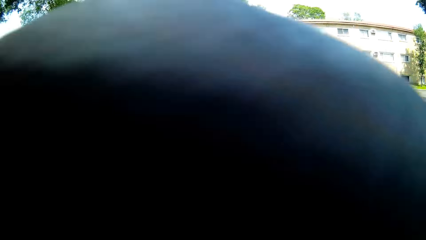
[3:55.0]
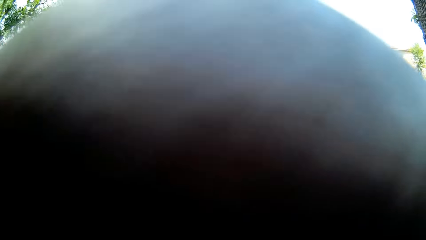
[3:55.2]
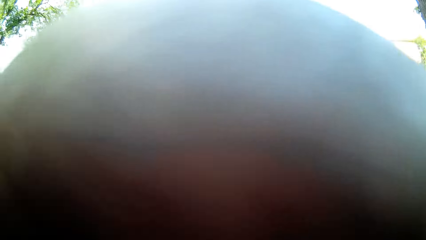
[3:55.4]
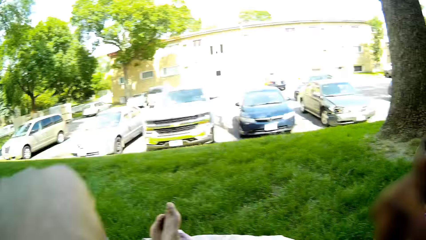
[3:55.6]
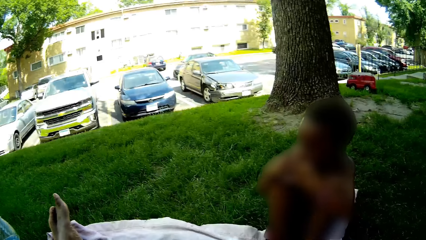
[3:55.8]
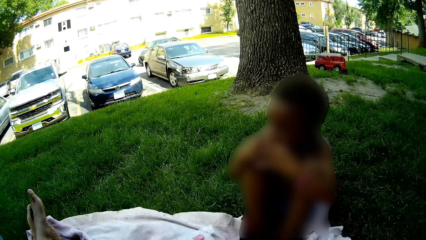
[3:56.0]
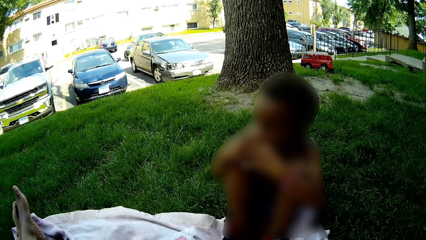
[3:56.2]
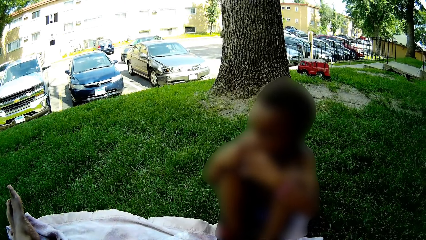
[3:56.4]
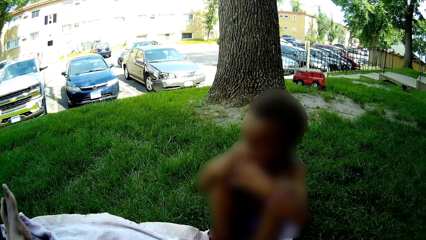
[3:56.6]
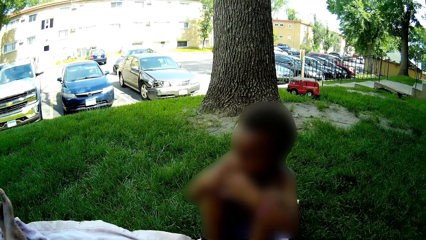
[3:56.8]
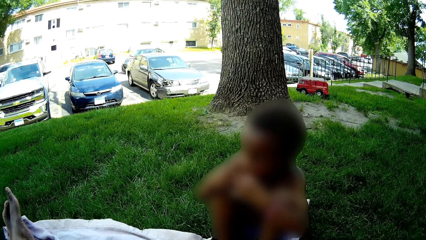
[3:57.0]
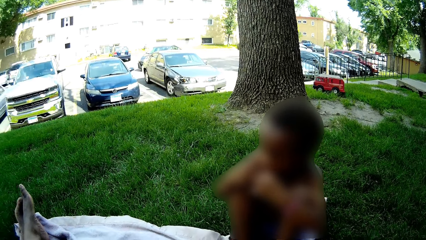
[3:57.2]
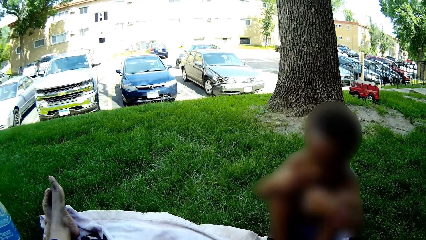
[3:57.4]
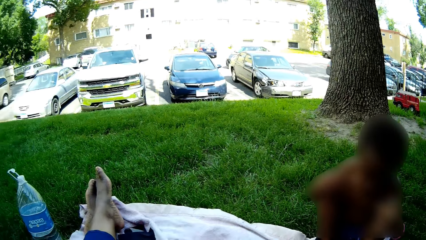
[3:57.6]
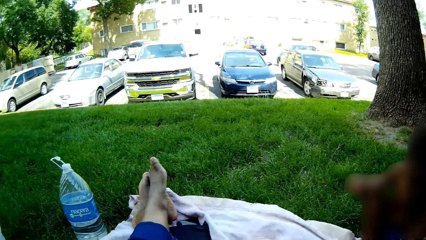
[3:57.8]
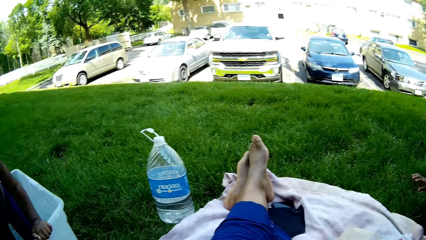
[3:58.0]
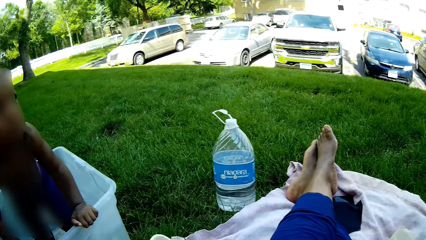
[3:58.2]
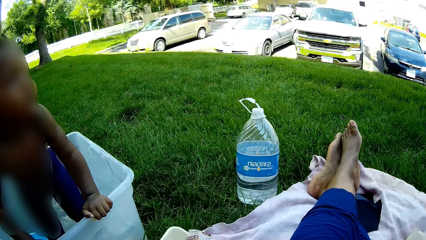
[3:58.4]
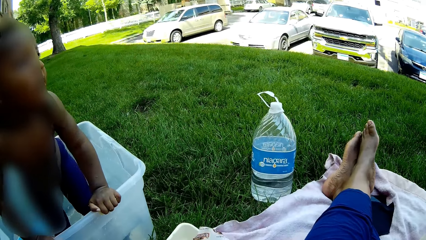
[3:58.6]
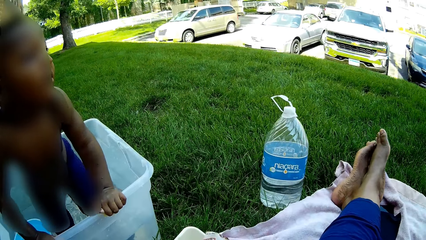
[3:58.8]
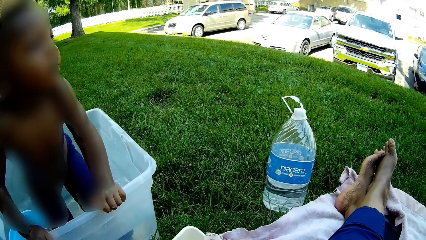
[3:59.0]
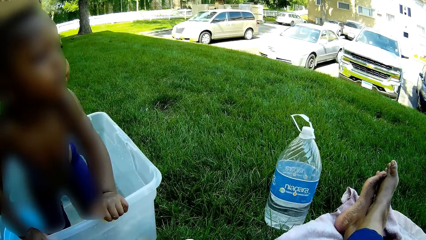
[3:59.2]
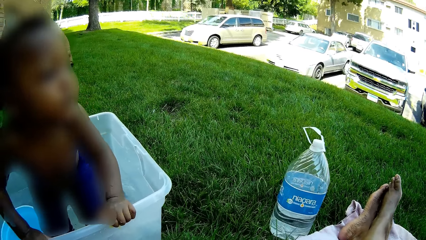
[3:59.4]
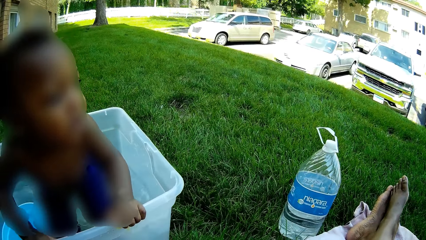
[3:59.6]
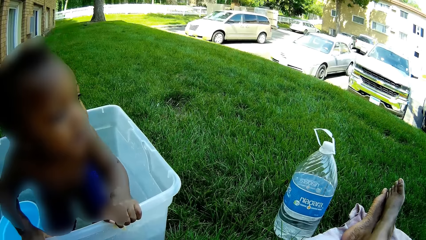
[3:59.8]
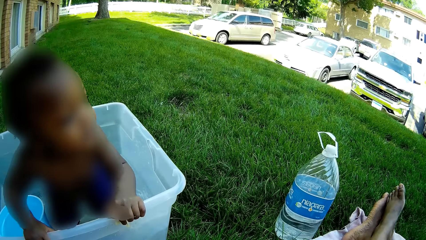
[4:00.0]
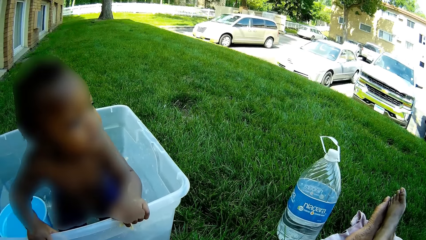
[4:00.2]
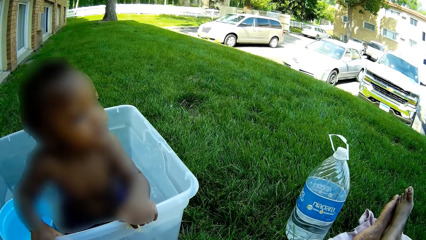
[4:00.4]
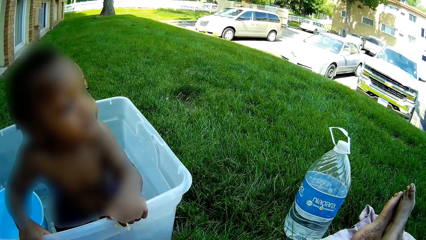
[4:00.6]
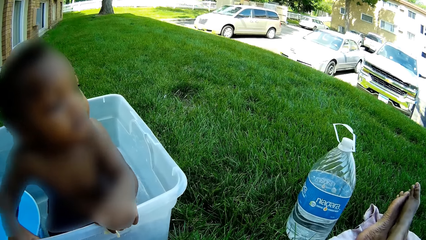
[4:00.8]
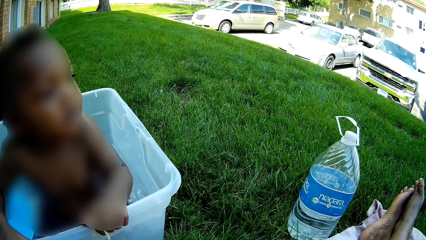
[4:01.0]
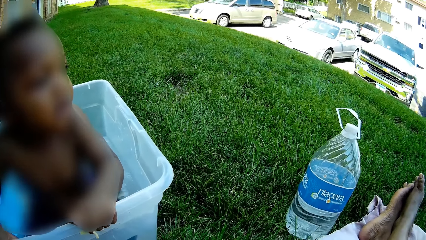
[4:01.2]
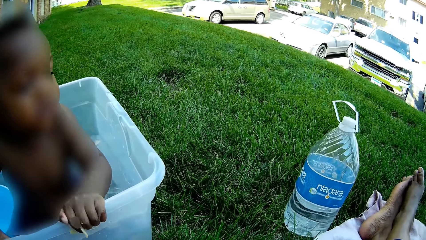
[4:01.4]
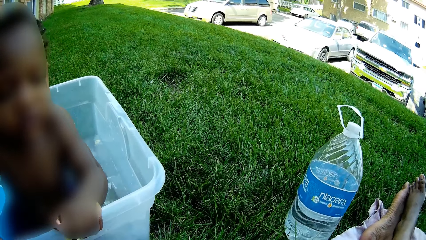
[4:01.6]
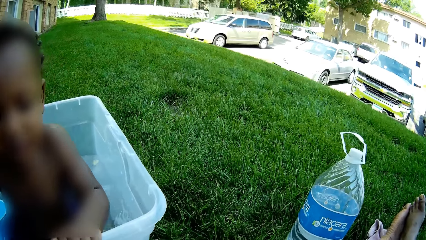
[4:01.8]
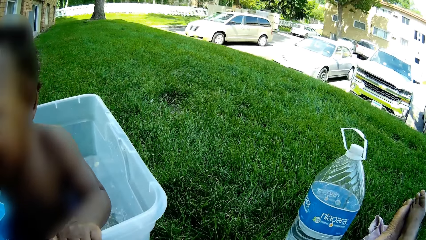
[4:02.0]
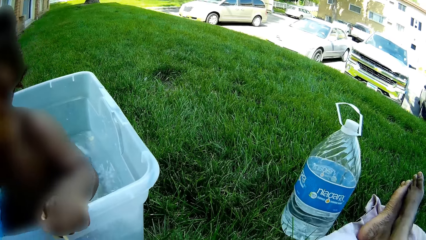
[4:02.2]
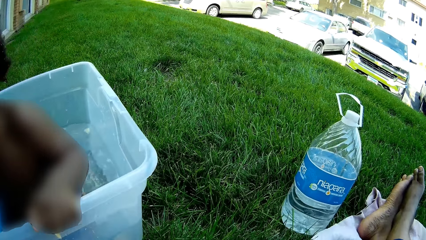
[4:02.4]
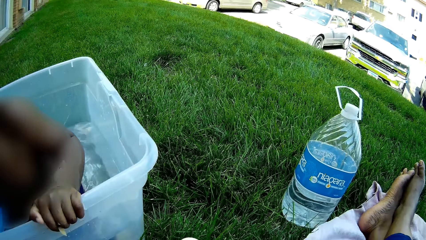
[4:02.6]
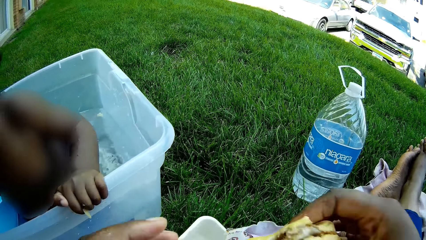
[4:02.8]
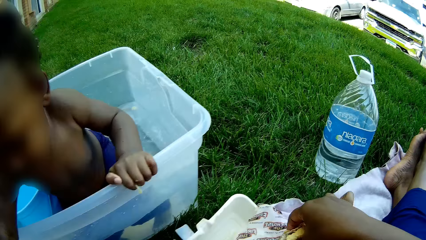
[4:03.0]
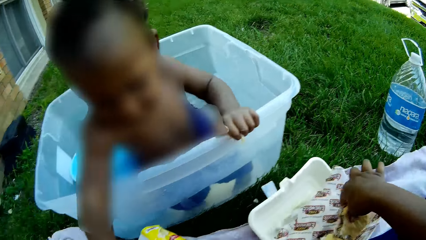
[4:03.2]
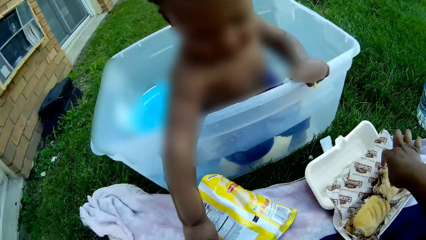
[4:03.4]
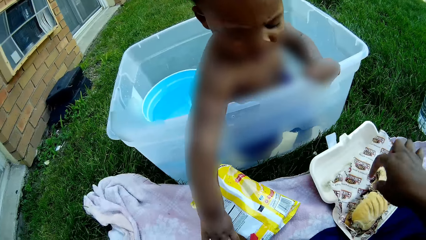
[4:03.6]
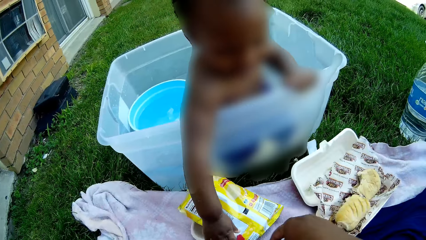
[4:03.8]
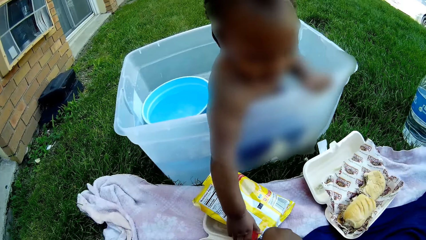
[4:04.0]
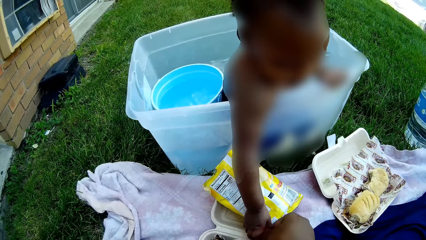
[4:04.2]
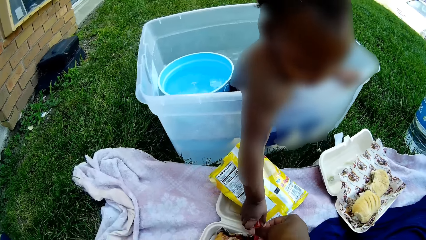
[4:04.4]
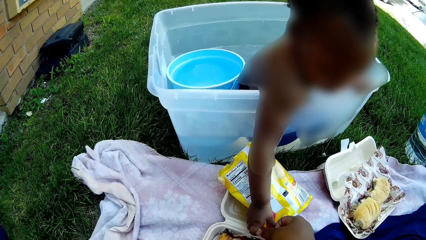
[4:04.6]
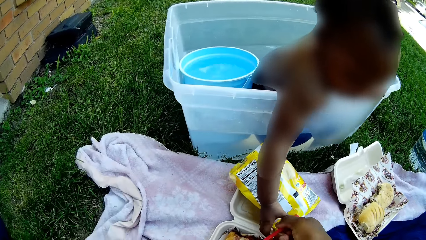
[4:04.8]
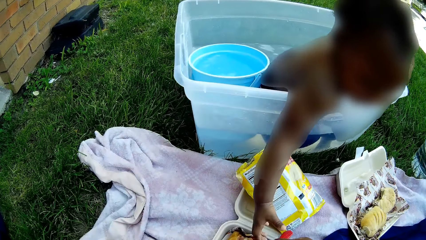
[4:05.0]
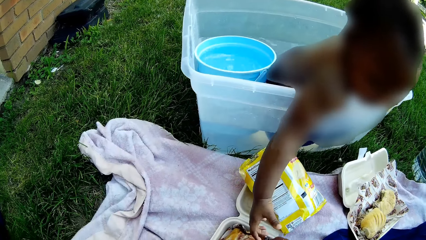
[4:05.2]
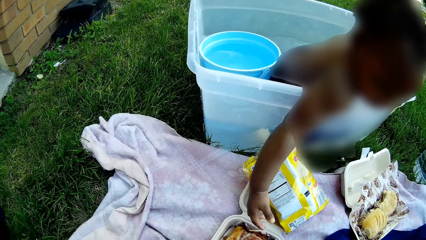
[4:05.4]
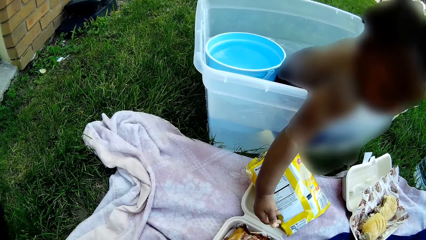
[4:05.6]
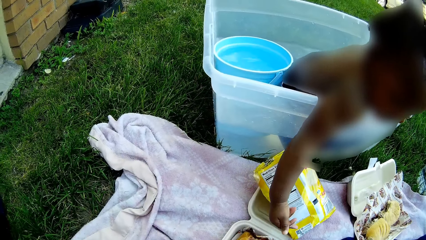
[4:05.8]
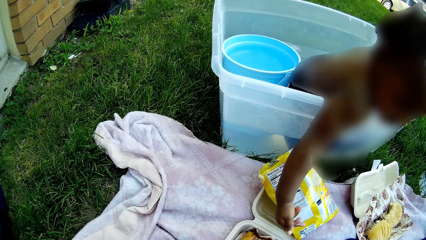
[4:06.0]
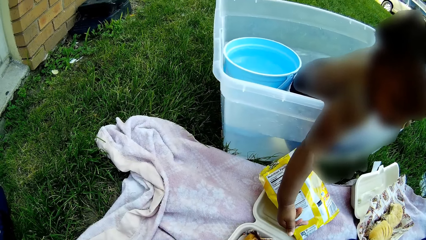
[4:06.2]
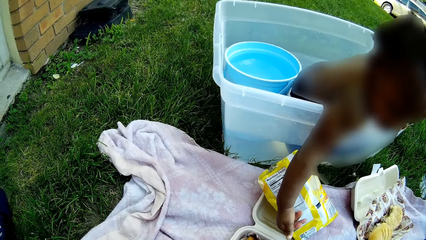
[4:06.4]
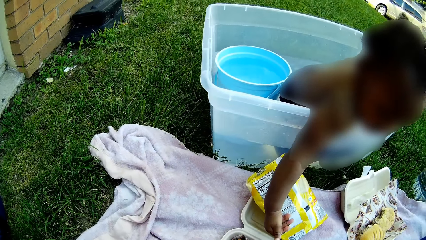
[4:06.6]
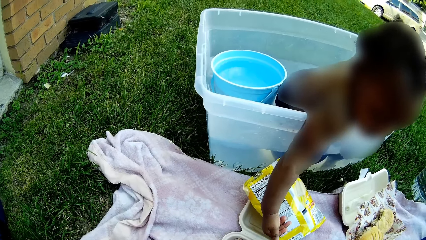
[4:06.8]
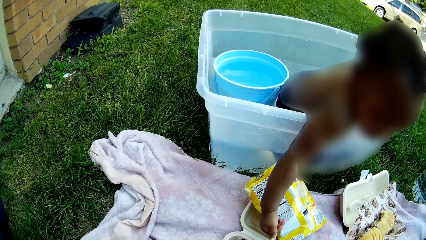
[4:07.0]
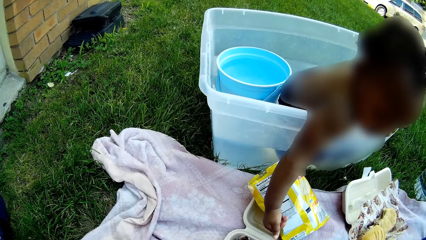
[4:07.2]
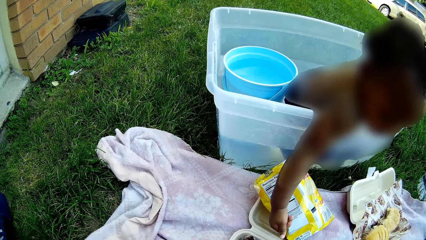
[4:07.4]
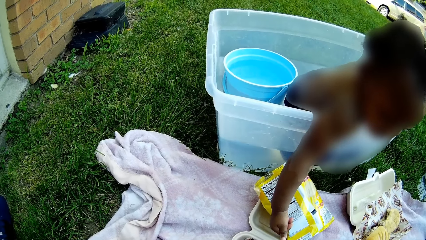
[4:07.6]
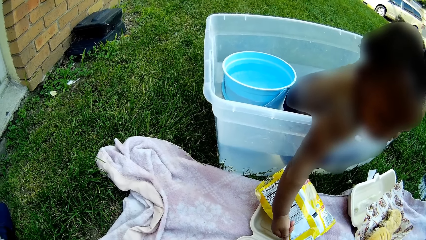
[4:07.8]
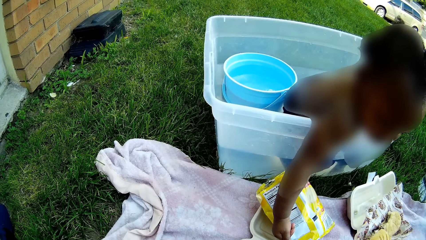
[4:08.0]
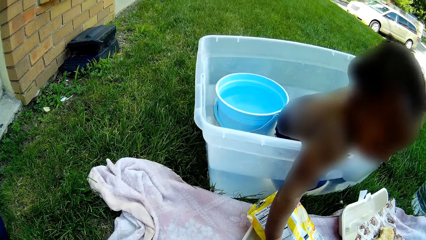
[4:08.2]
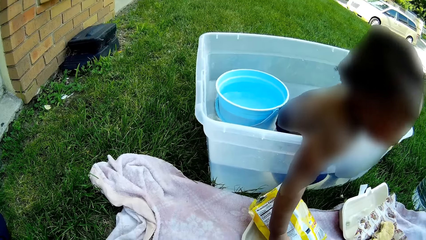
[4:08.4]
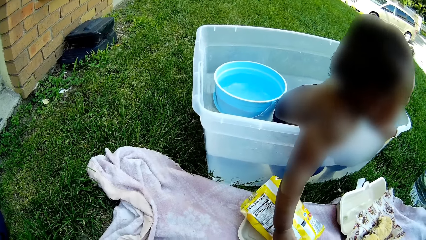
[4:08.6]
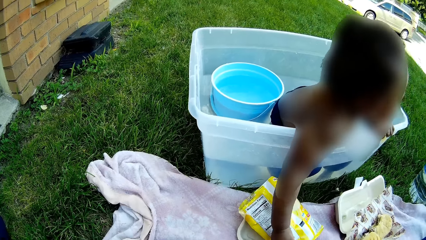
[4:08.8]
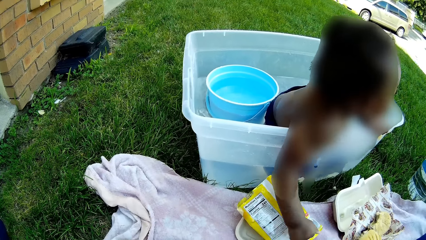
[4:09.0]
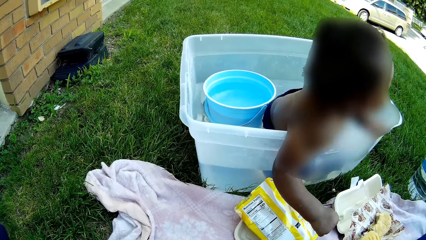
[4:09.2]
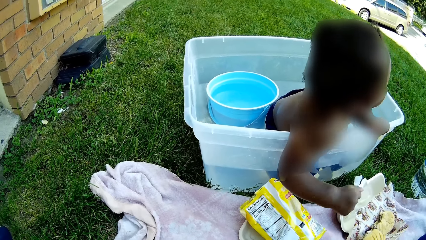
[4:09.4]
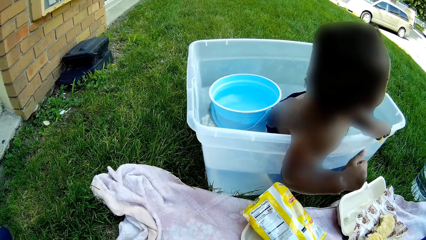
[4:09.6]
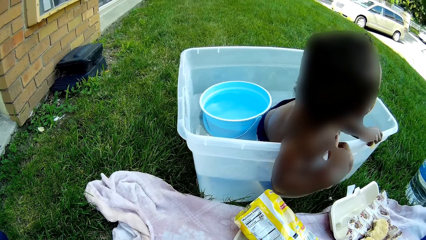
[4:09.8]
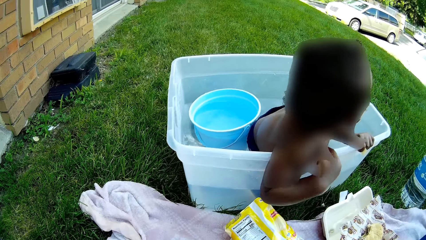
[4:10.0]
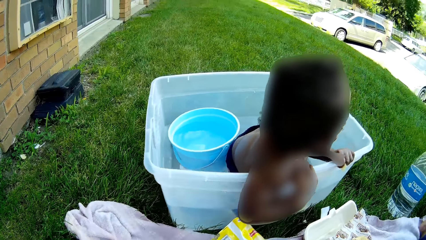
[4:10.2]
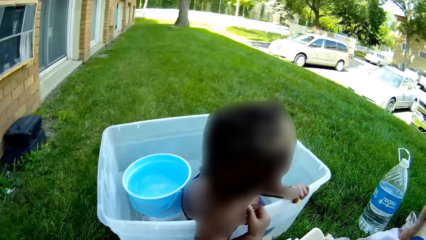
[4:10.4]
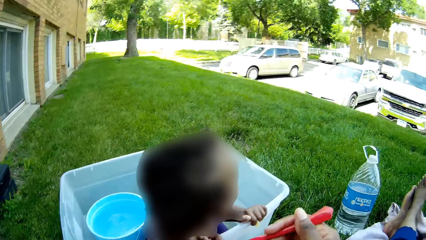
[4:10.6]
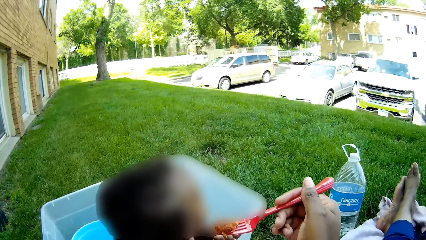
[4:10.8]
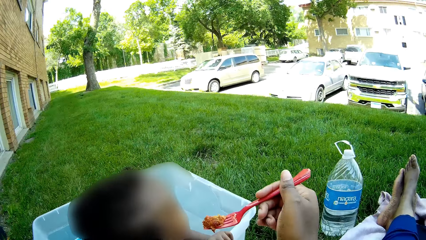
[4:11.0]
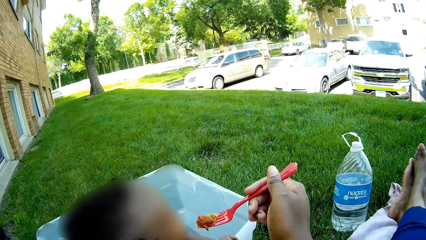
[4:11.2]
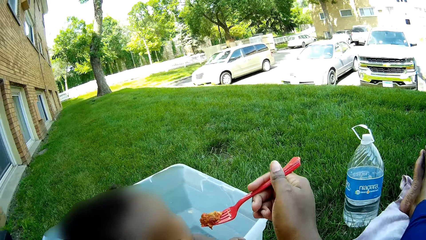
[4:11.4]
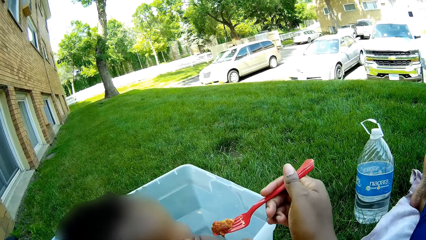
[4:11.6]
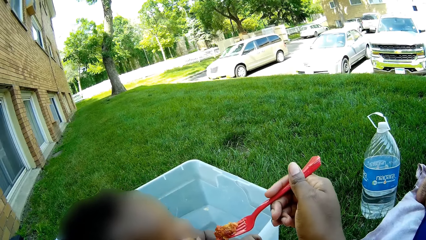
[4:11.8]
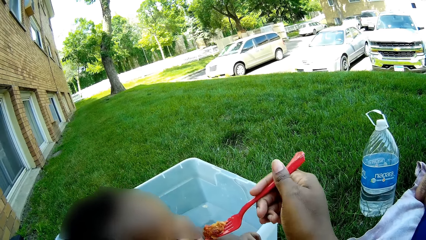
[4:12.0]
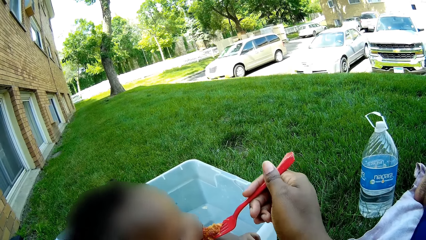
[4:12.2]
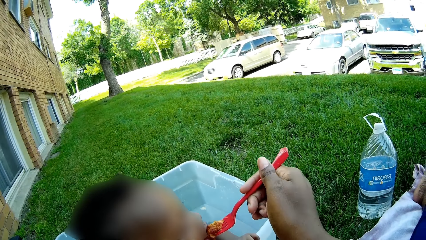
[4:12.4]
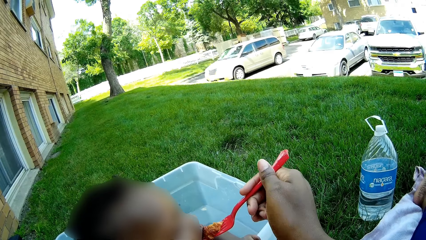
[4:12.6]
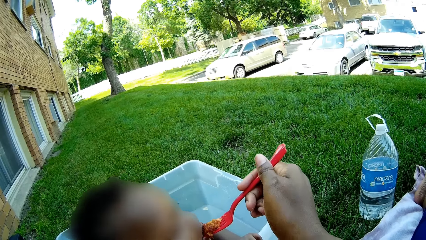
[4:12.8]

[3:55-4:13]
The camera wearer raises her right hand over her face. She talks to a boy. The boy sits inside the plastic of water. The camera wearer drops a sub in the takeaway pack with her right hand. The boy puts his right hand inside the takeaway pack. The camera wearer picks up a red fork from the takeaway pack with her right hand. She feeds the boy with the fork in her right hand.
